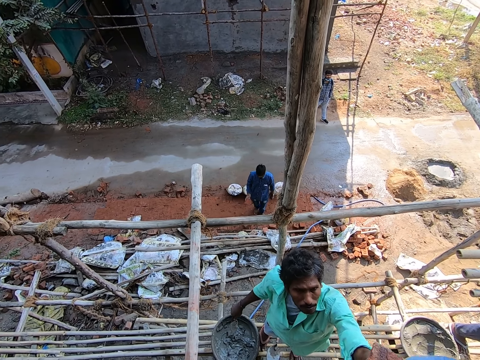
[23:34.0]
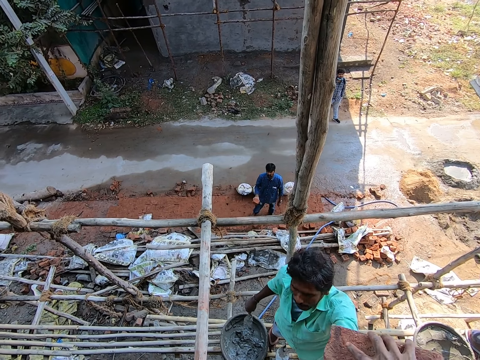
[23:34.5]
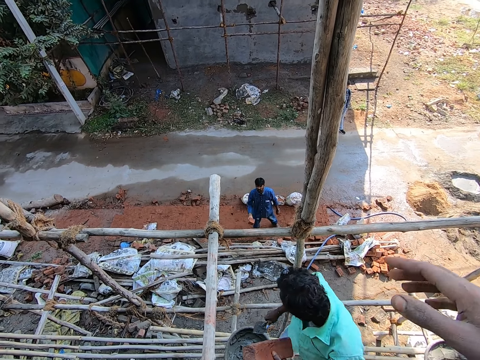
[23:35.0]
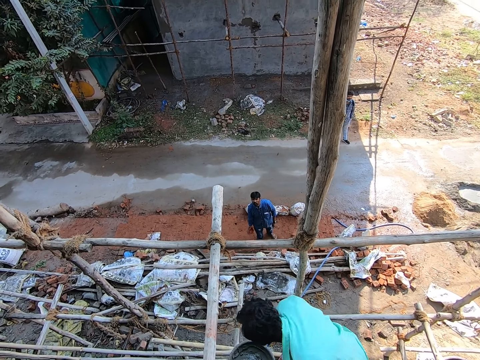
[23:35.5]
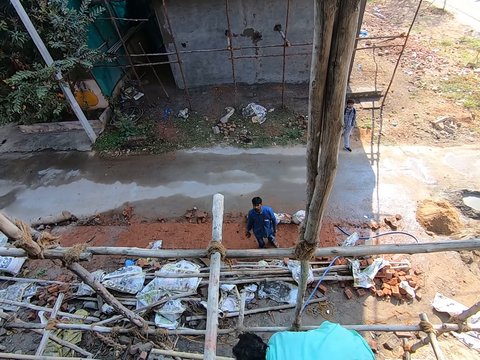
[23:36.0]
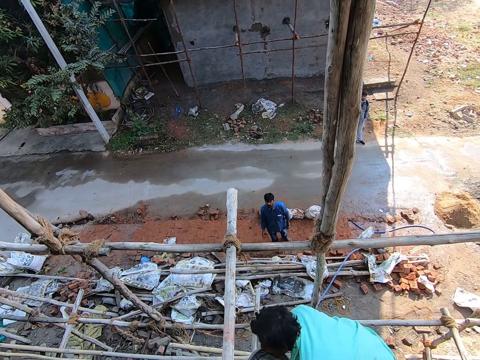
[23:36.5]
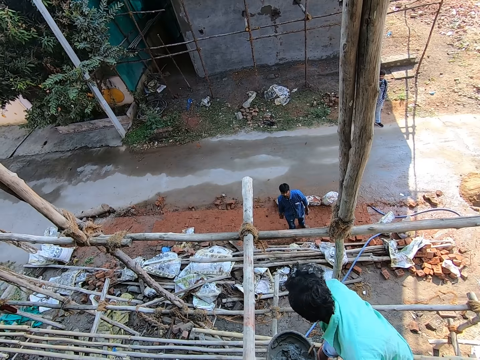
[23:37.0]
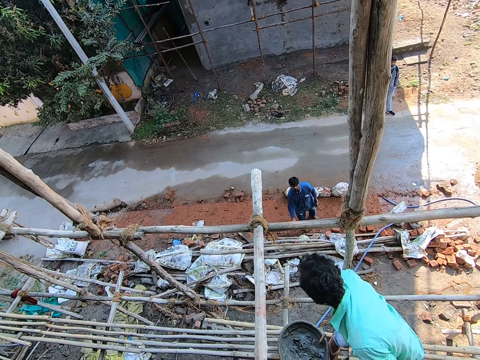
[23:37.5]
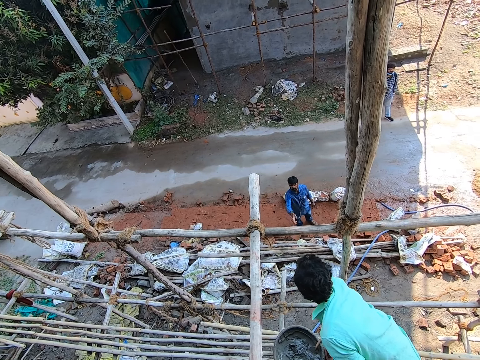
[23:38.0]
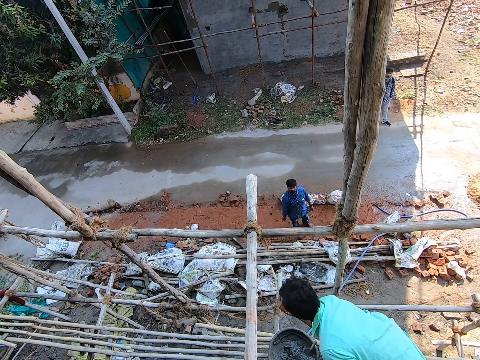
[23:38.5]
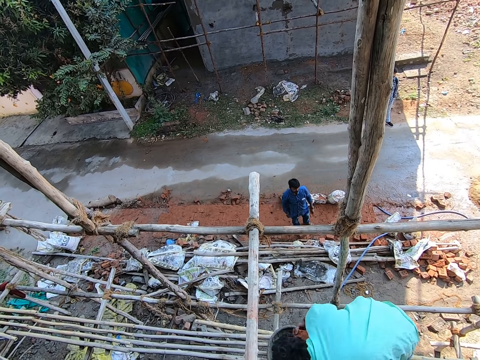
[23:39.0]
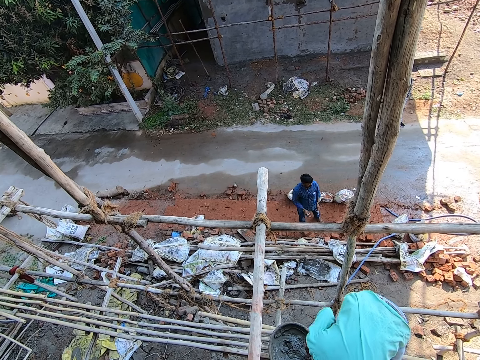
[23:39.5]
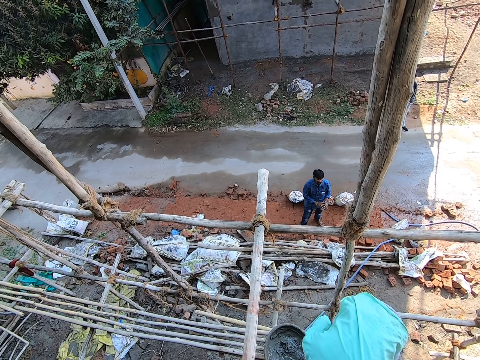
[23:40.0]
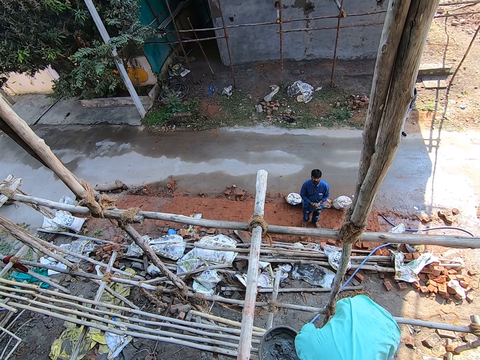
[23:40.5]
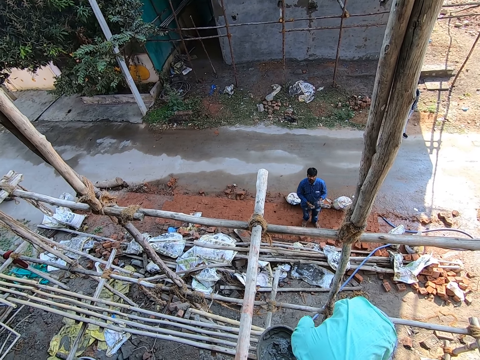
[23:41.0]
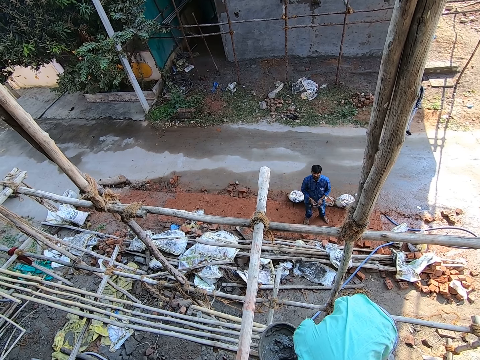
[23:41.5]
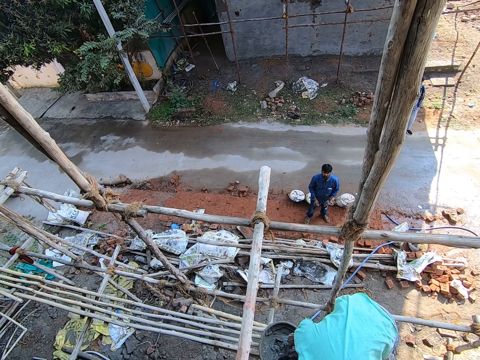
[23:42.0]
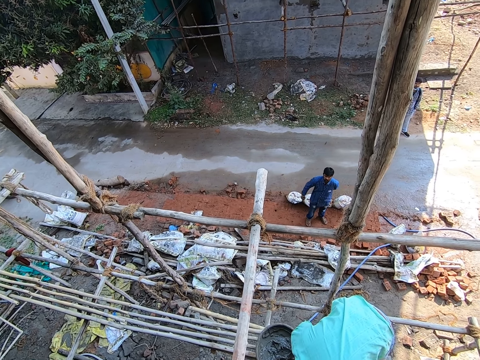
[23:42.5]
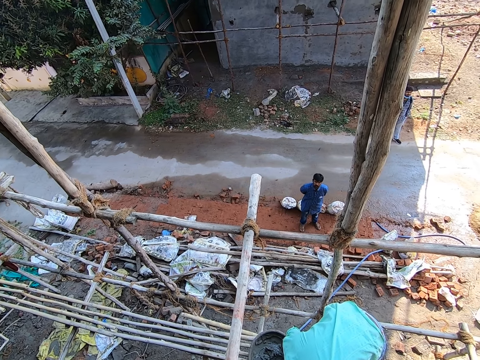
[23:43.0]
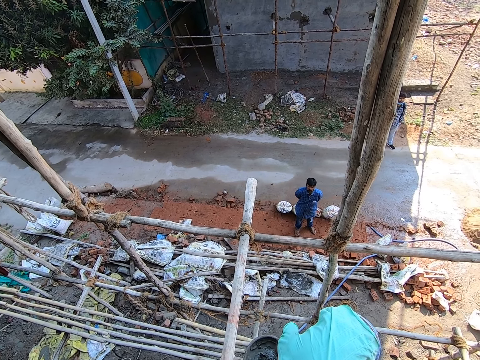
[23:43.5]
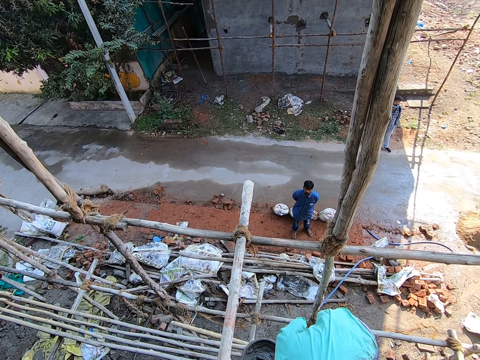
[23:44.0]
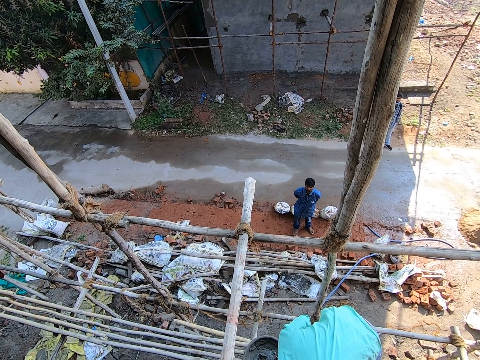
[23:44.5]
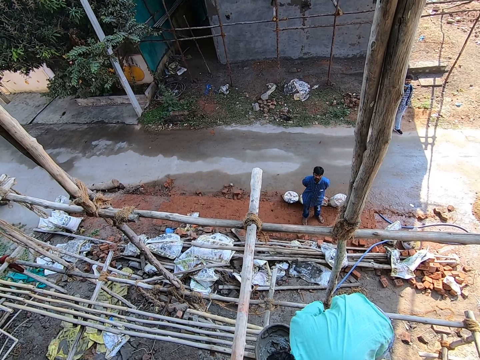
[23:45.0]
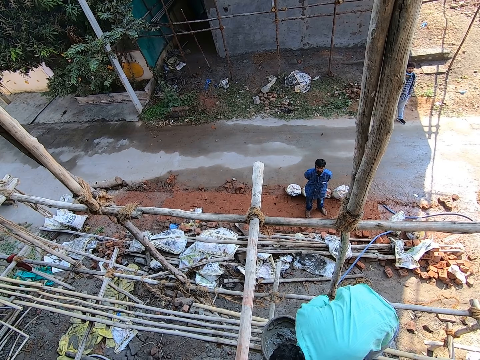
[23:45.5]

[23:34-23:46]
A man receives a brick from the camera wearer with his left hand. Another man throws a brick with his right hand. The first man catches the brick with his right hand. The camera wearer looks around the construction site. The first man mixes cement. The camera wearer looks around the construction site.

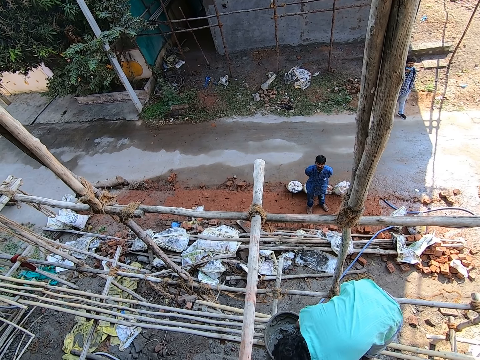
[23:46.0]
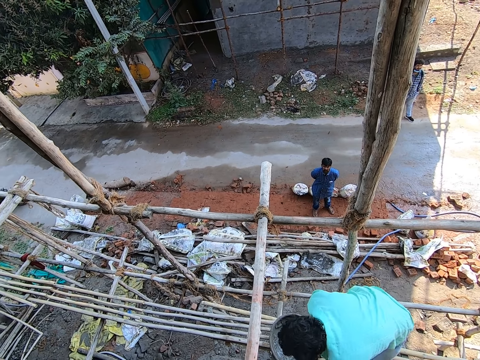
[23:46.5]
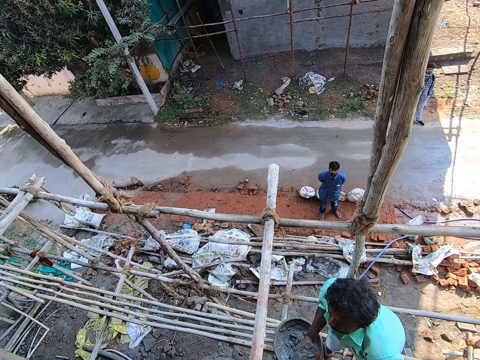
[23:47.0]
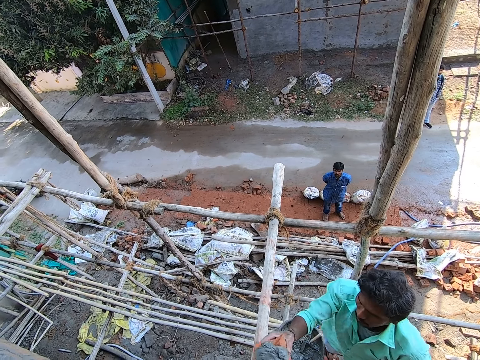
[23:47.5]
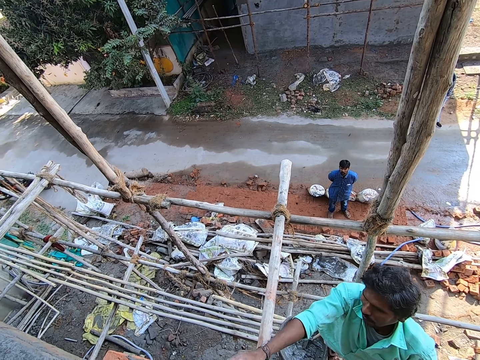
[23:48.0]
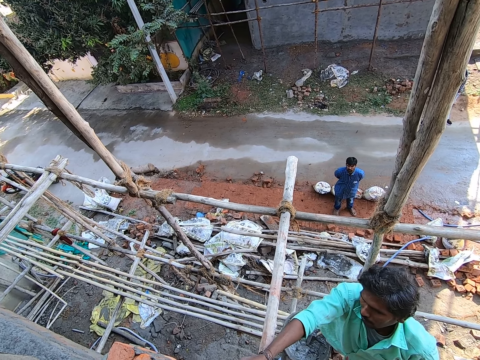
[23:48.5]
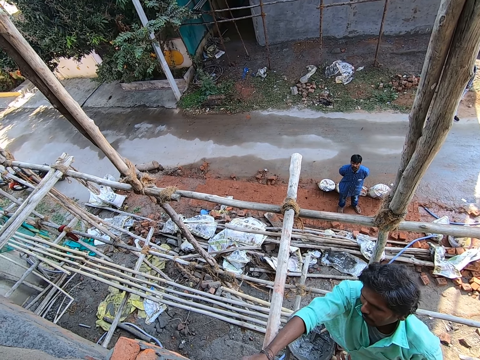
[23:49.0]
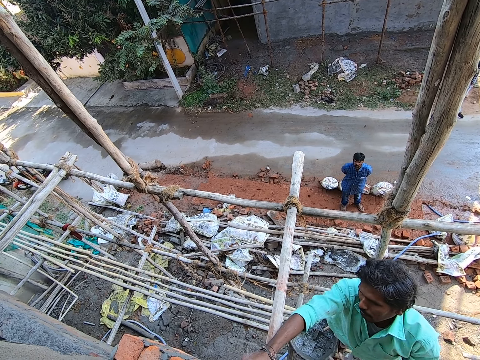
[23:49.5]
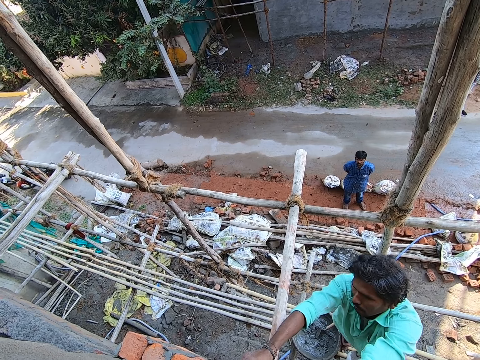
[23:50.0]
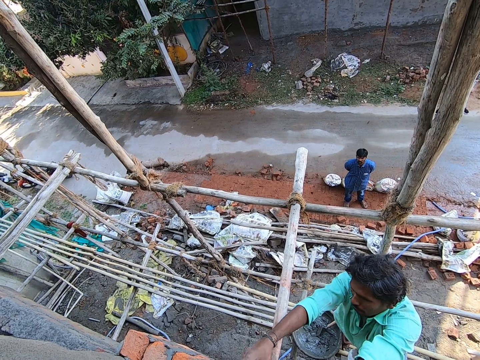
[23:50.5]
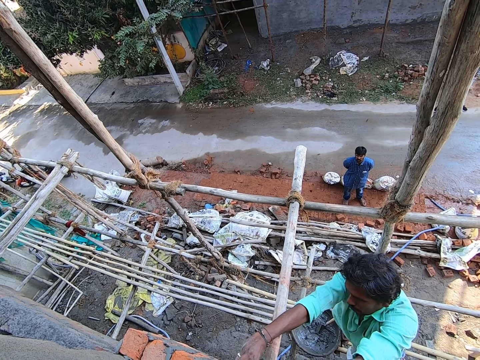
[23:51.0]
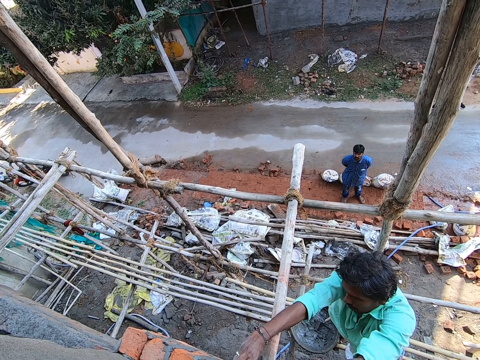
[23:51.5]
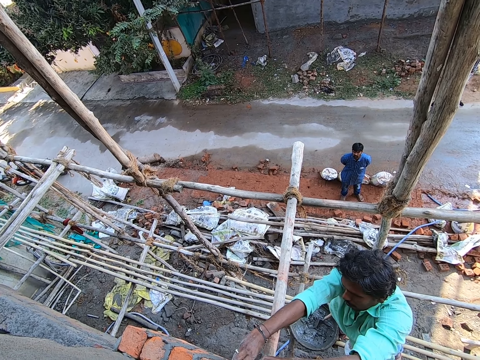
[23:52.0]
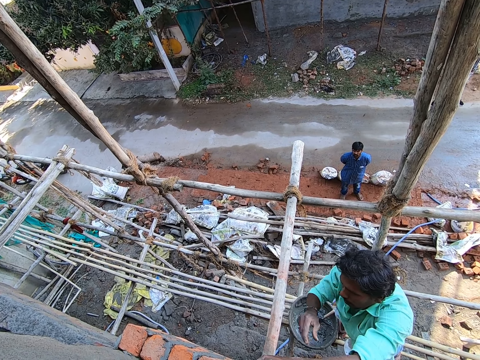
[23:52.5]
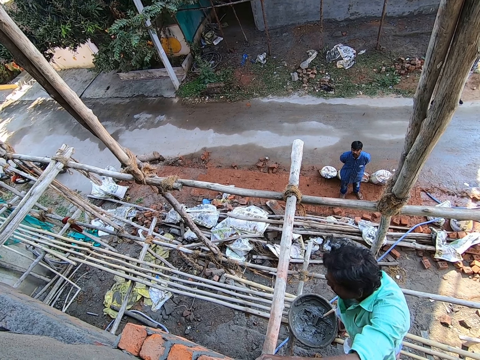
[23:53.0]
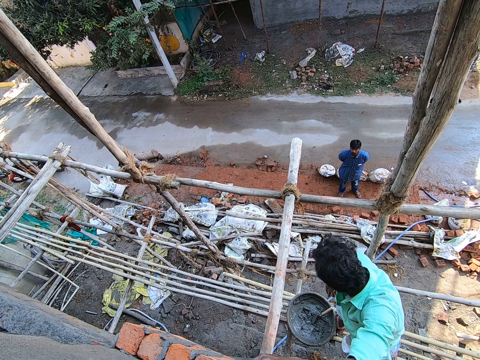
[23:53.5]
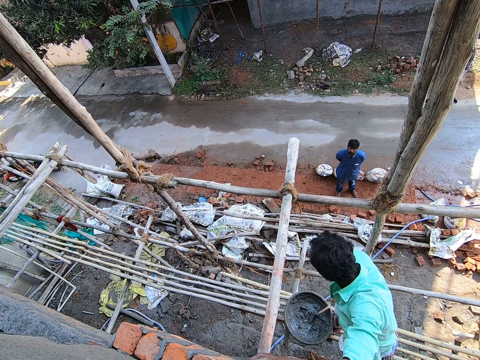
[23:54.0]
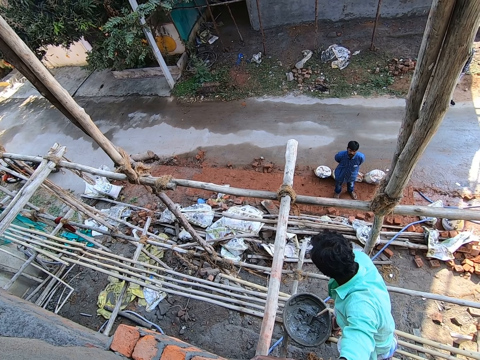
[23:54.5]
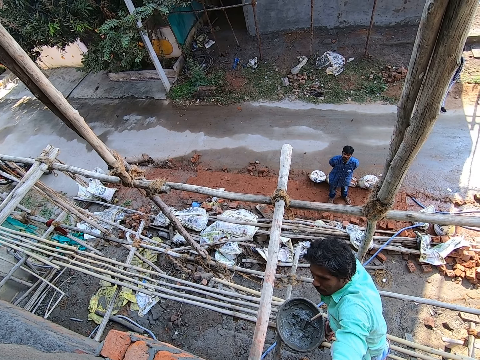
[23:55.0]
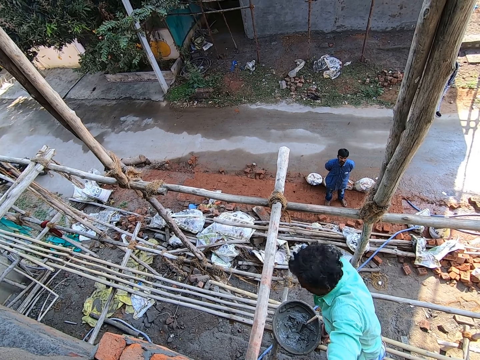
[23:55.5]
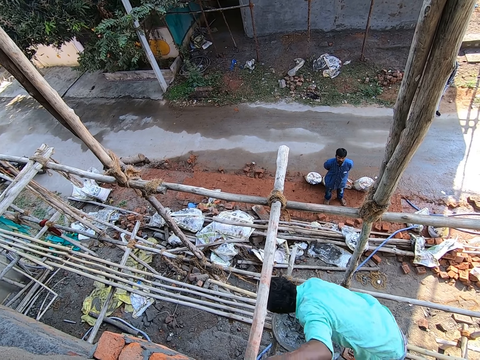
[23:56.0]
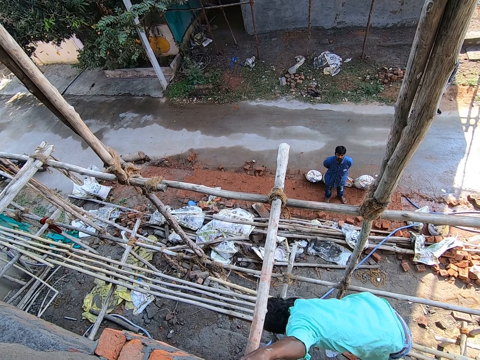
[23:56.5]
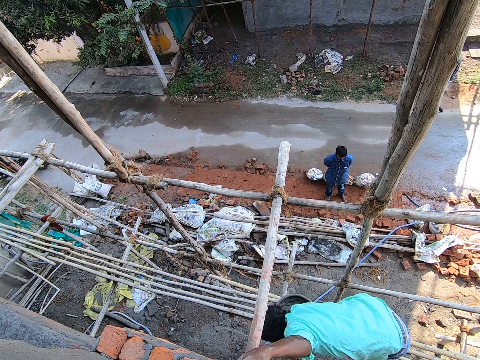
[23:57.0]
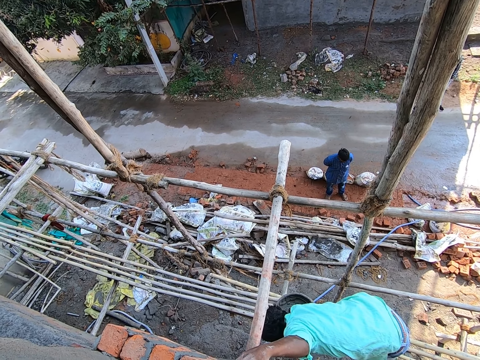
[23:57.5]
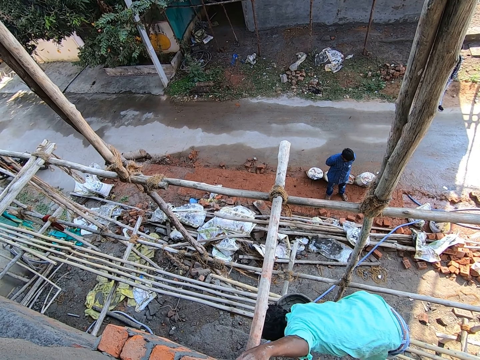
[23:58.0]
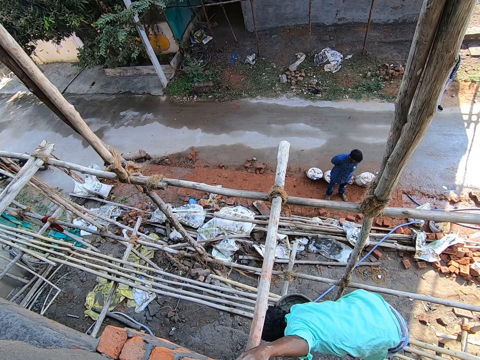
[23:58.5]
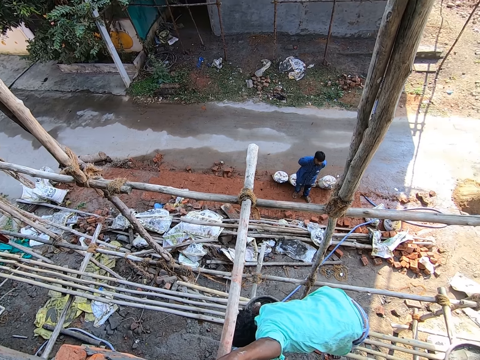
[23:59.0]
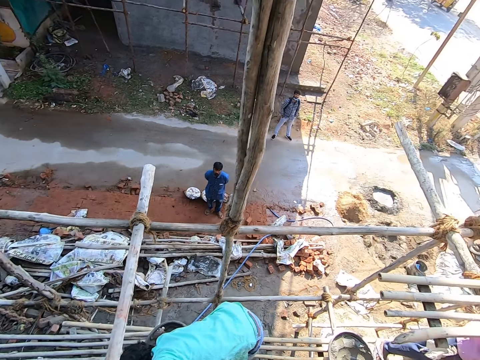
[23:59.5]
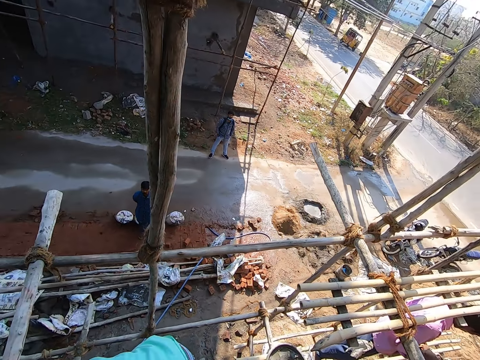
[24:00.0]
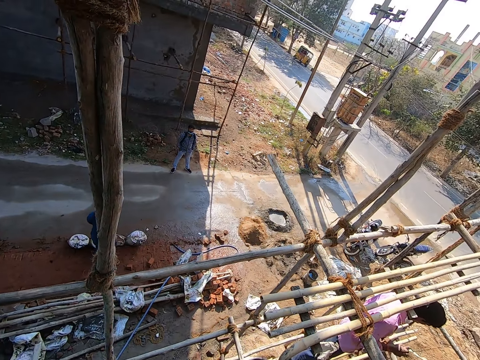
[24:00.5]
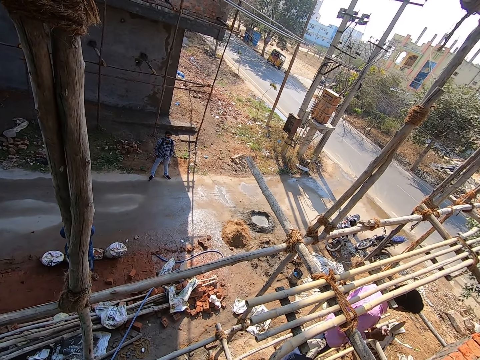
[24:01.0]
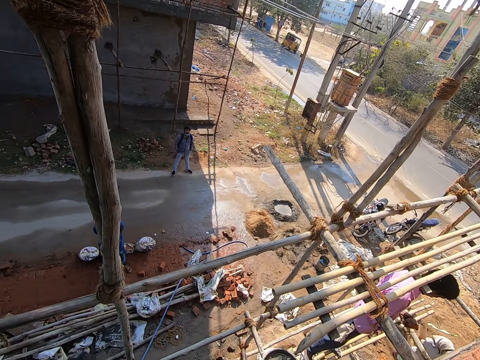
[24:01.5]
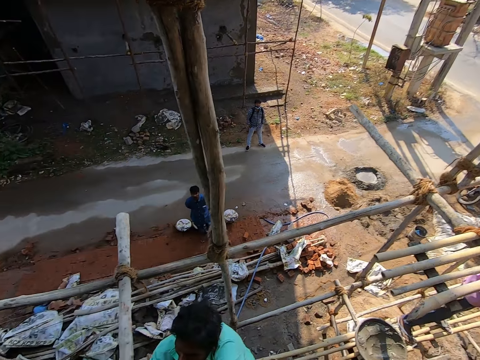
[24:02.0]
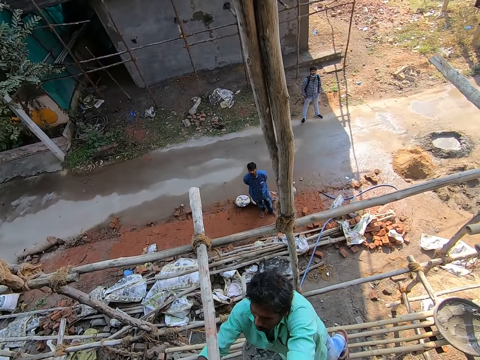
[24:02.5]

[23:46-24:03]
A man lays the brick on the building with his right hand. Another man converses with the first man. The camera wearer looks around the construction site. The first man holds the brick with both hands, and knocks the brick with a trowel. The camera wearer looks around the construction site. A third man breaks a brick with the trowel in his right hand.
